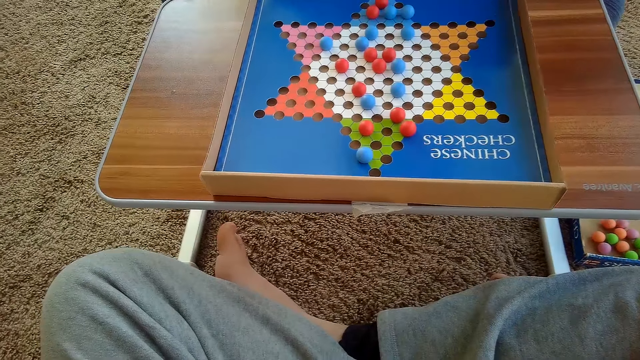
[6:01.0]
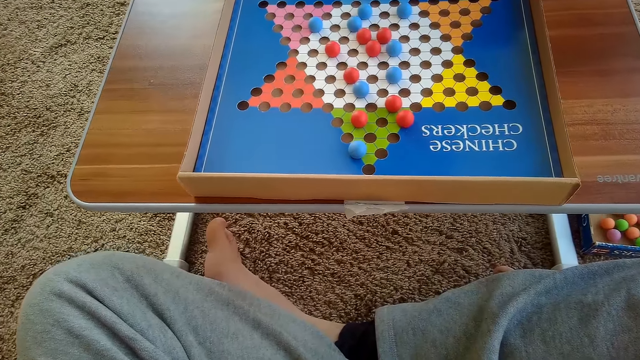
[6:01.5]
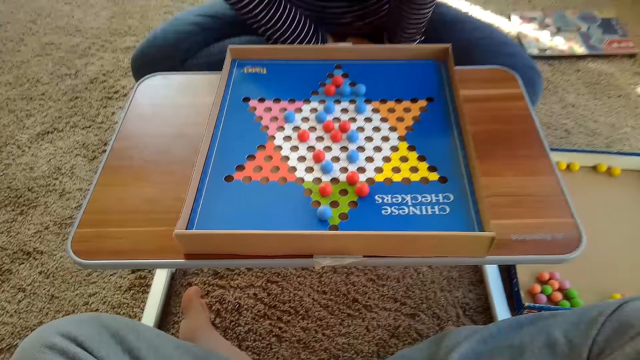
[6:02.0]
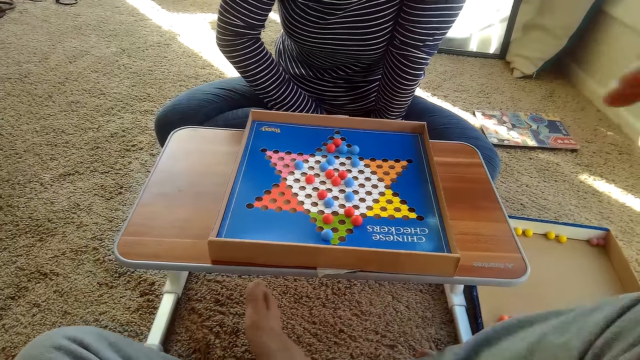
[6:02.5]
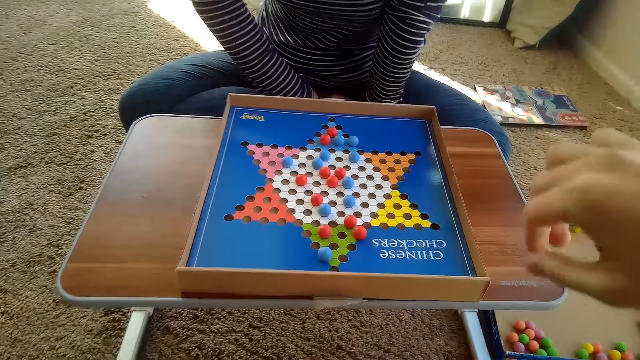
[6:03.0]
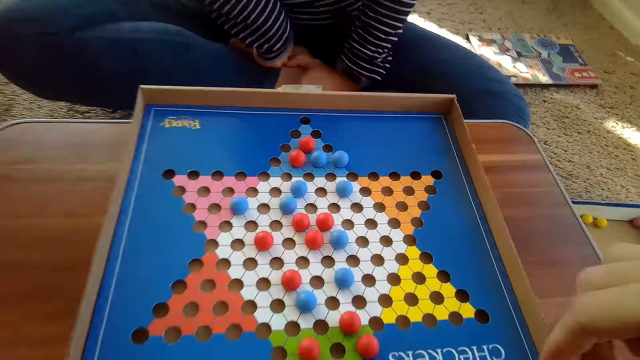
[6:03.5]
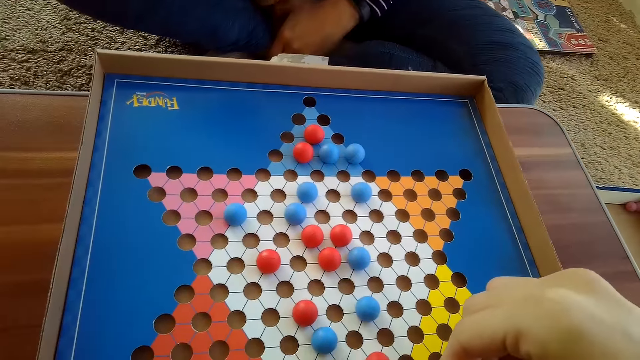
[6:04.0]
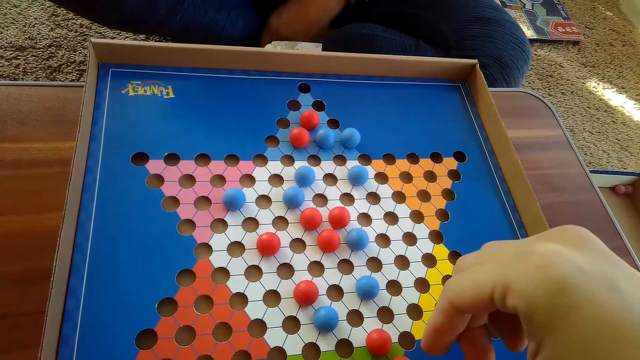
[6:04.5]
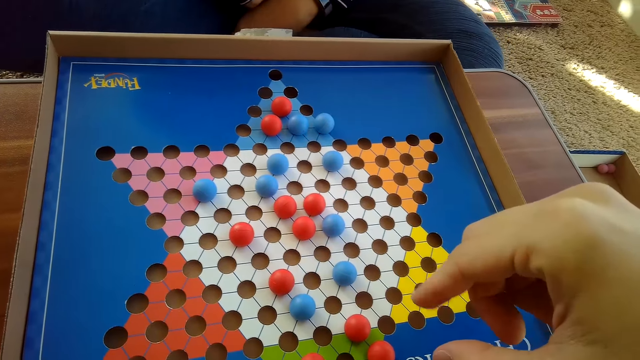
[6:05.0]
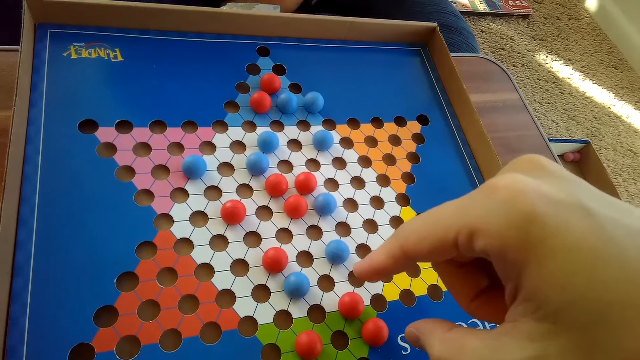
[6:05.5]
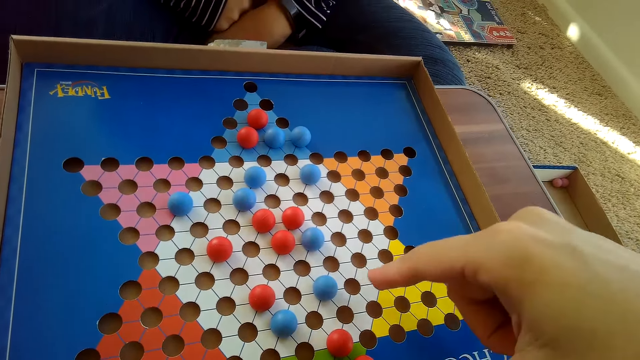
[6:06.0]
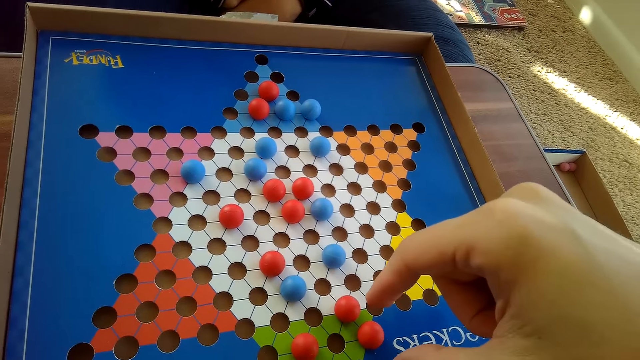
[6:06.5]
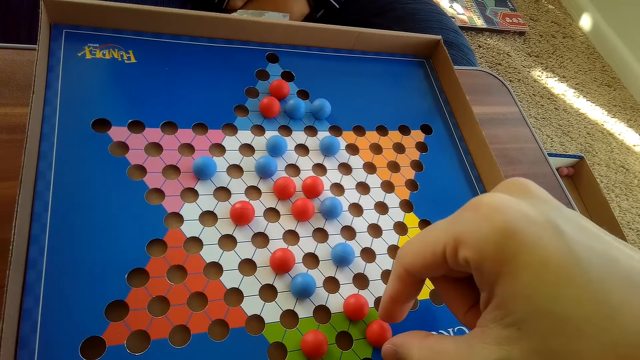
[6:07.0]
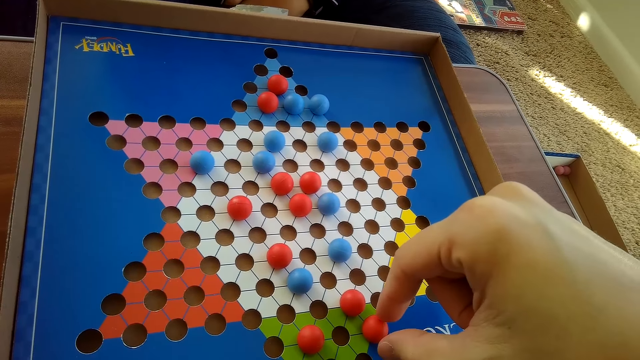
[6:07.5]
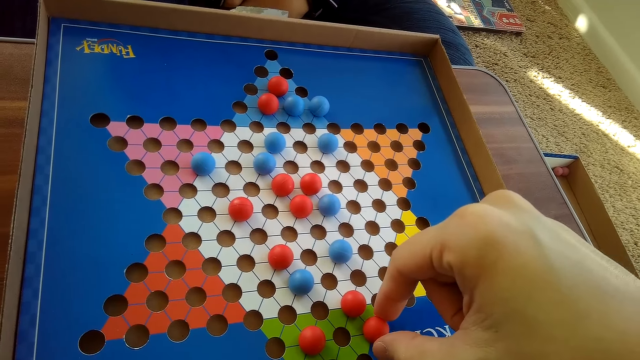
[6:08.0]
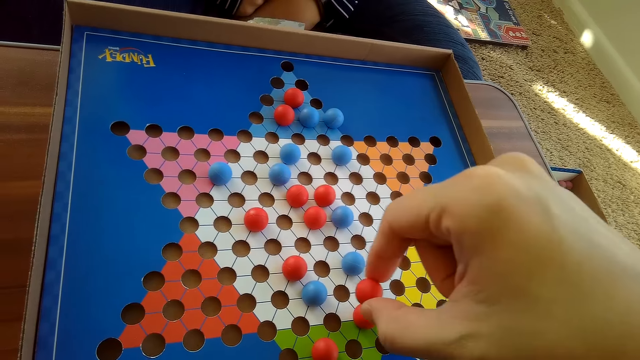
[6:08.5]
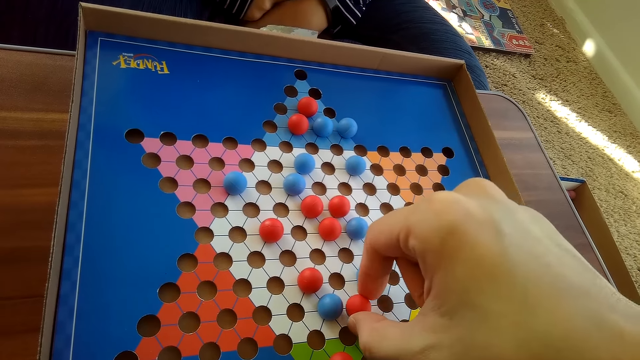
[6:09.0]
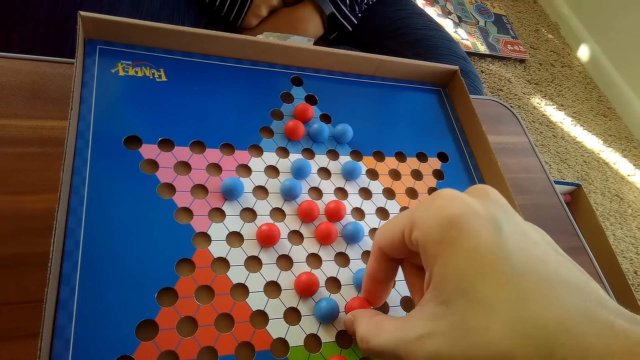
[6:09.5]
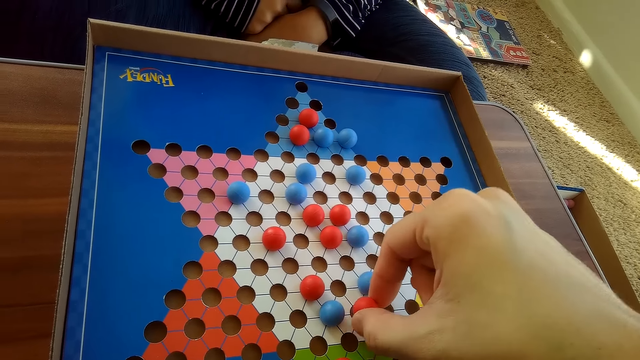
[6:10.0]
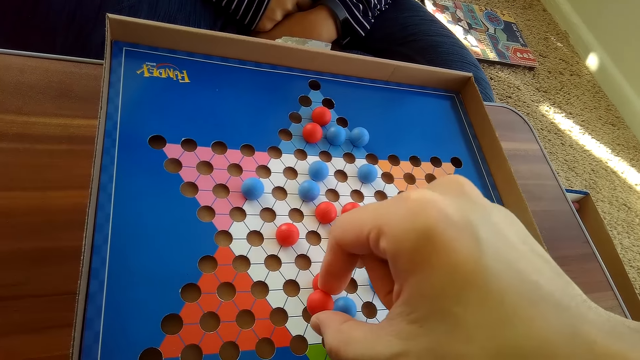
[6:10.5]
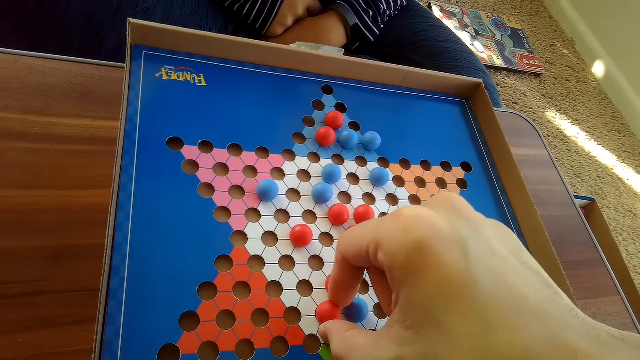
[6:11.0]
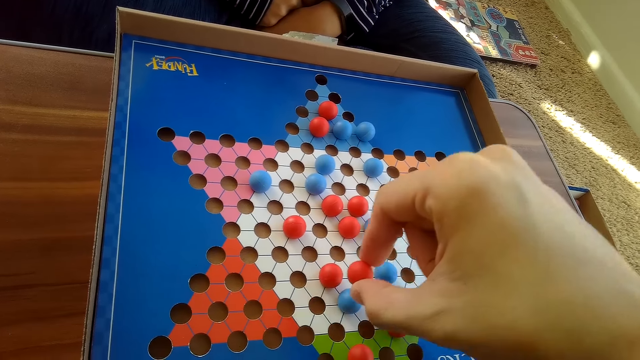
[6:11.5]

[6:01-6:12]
The camera wearer moves the leg. He moves the hand. He points at the Chinese checkers board on the table with his right index finger. He moves another red Chinese checkers ball on the Chinese checkers board on the table with his right hand.

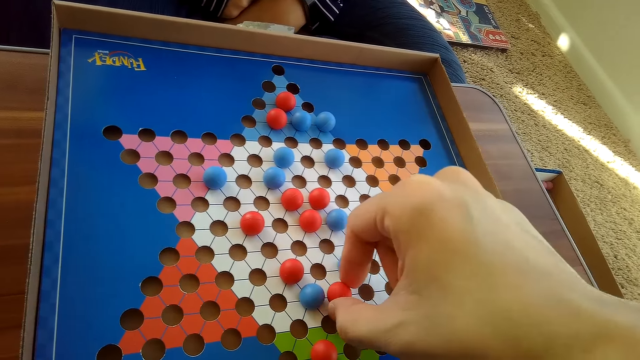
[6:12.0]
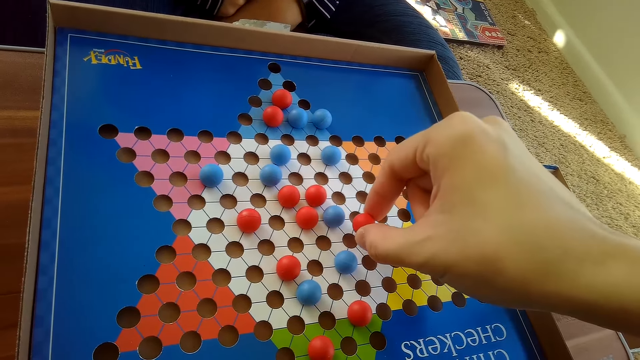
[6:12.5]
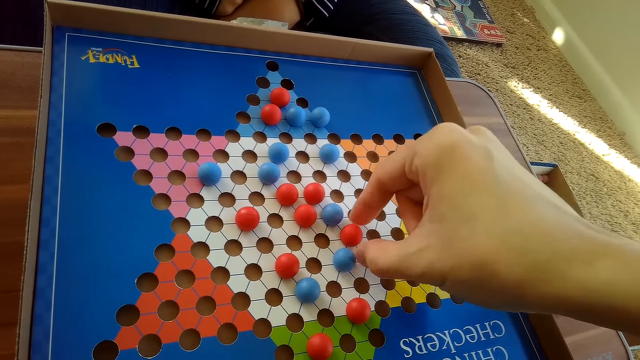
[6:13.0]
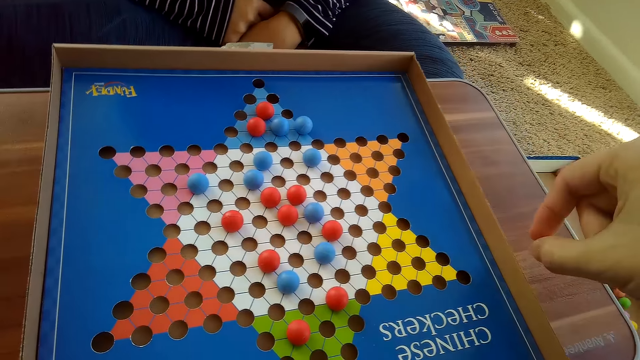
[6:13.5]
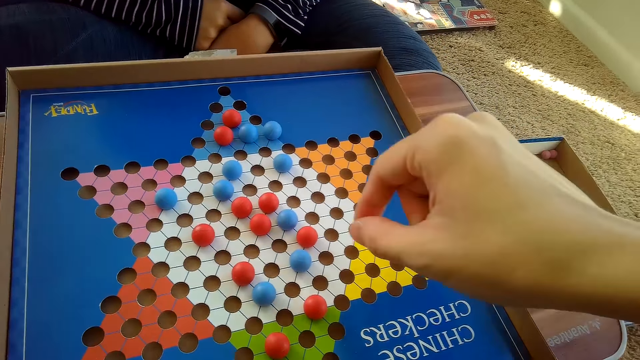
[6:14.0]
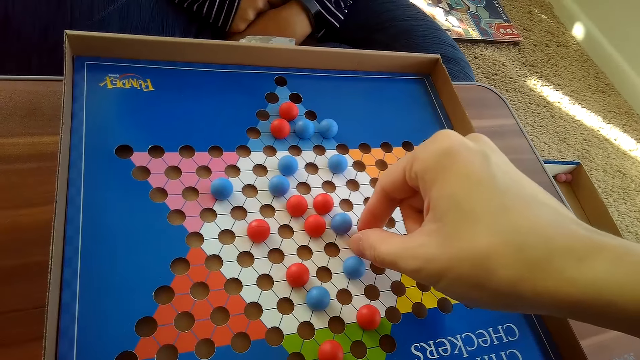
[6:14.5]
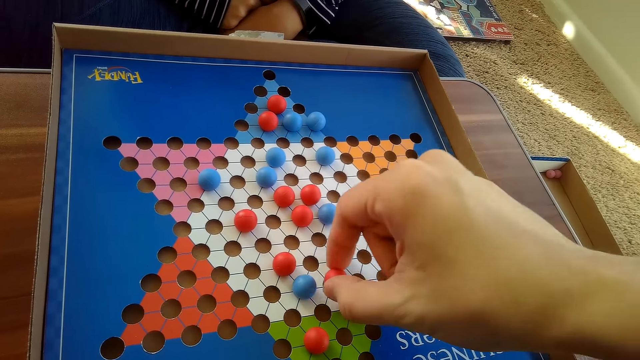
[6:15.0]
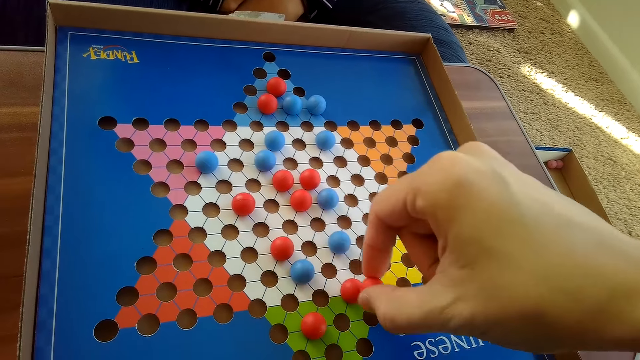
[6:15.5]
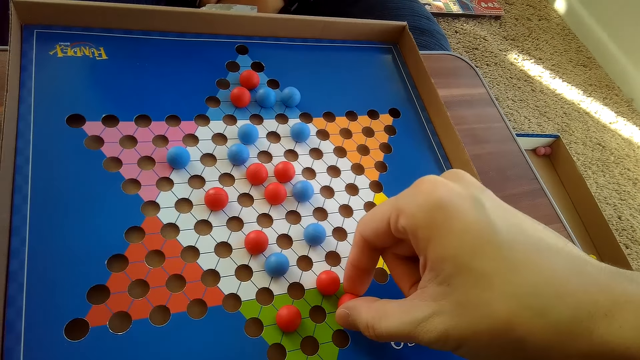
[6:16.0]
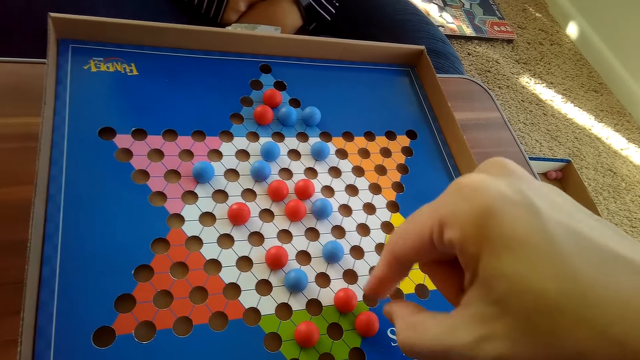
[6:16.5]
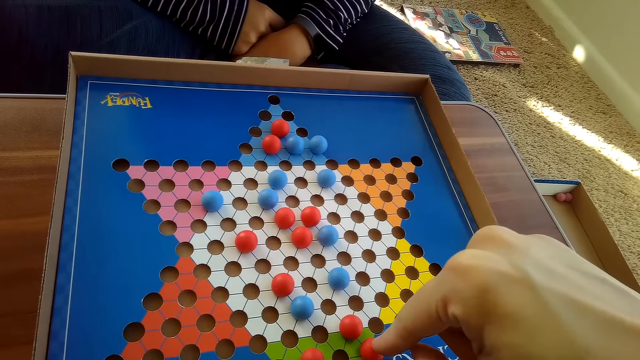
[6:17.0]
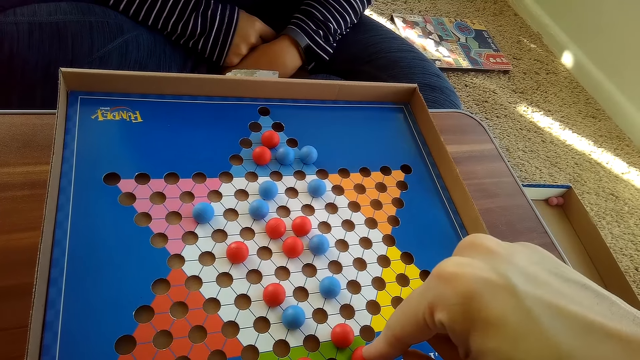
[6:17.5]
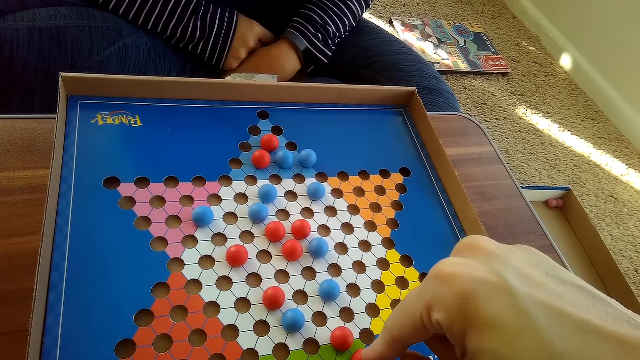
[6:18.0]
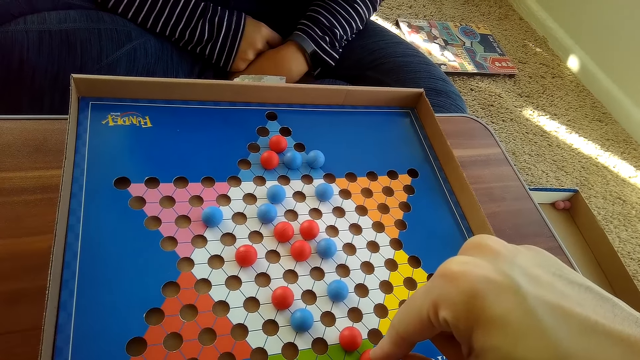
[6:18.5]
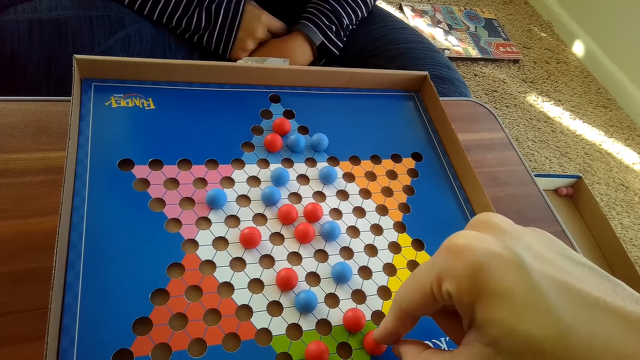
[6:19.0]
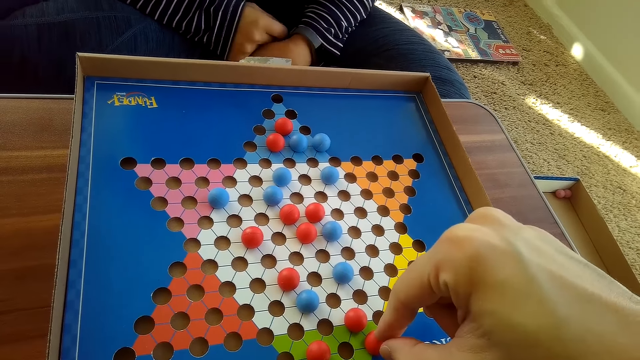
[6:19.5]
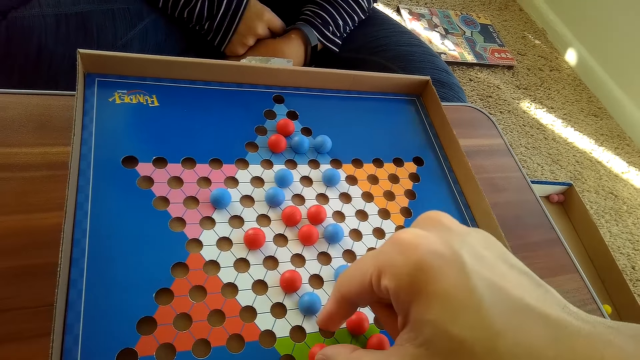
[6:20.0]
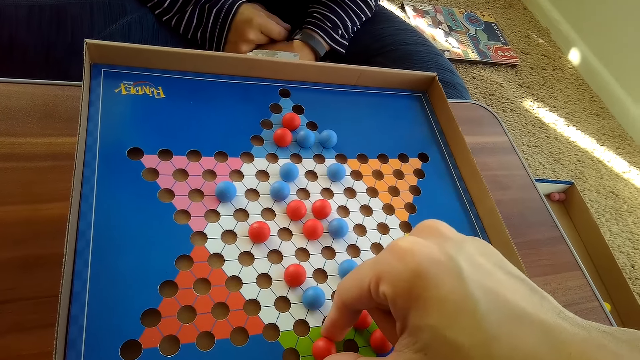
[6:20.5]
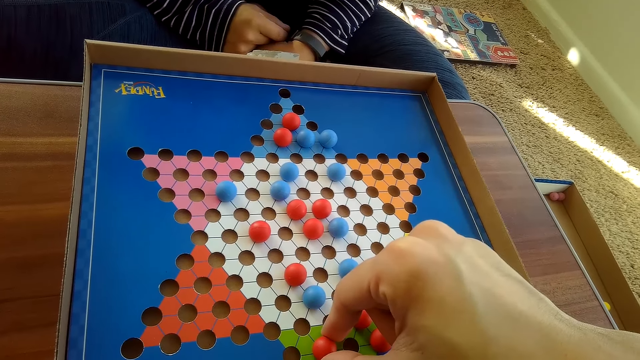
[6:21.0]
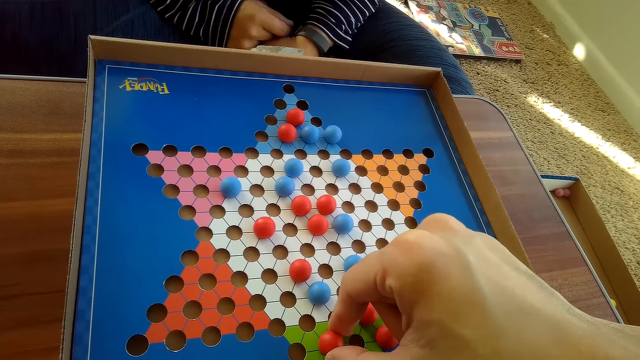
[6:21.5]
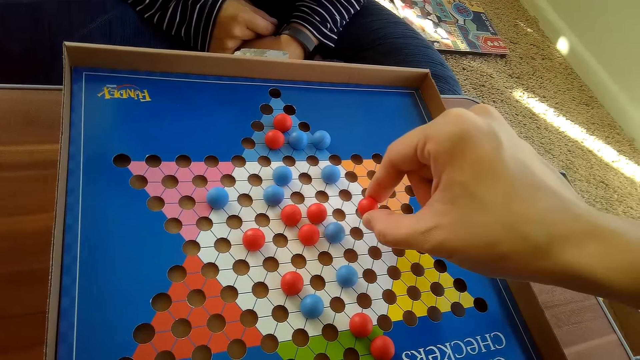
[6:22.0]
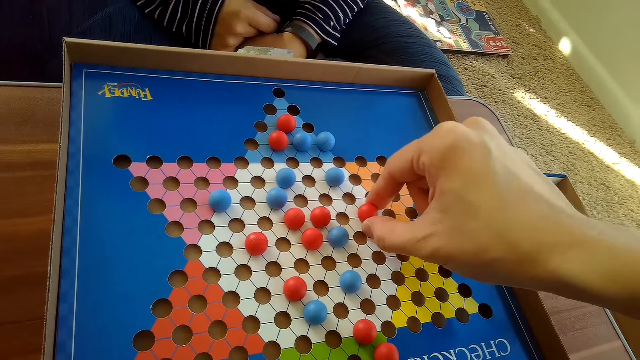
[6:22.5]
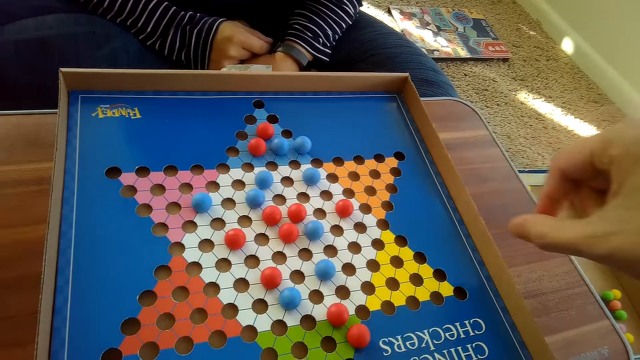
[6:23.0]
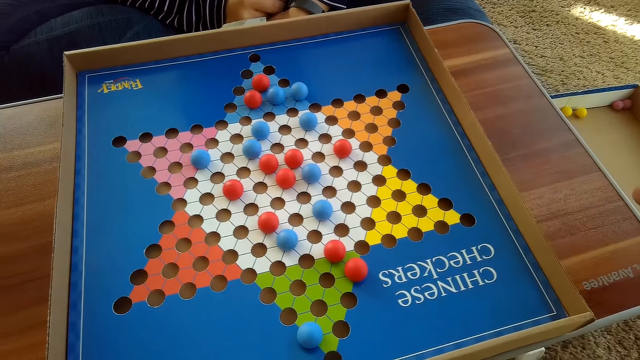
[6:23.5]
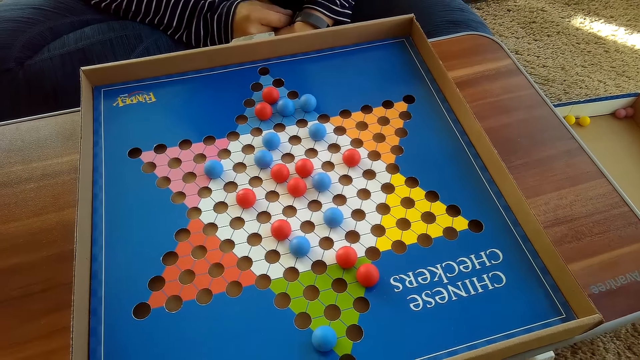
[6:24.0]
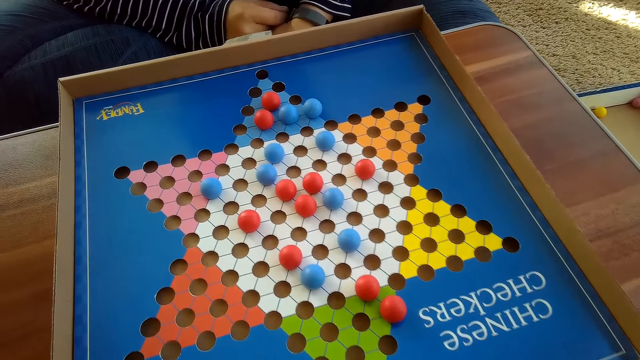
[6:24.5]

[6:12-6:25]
The camera wearer moves the red Chinese checkers ball on the Chinese checkers board on the table with his right hand. He touches the red Chinese checkers ball on the Chinese checkers board on the table with his right index finger. He points at the marble. He moves another red Chinese checkers ball on the Chinese checkers board on the table with his right hand.
